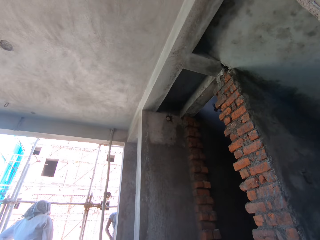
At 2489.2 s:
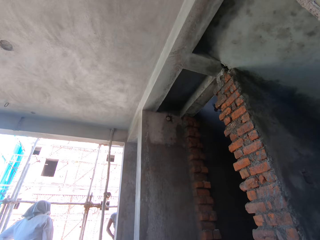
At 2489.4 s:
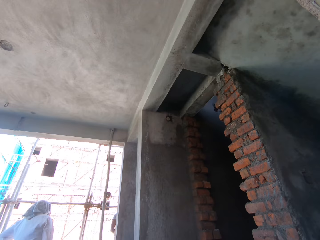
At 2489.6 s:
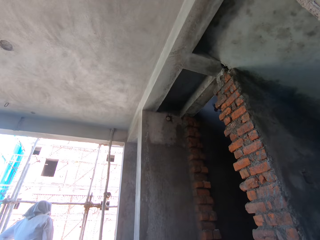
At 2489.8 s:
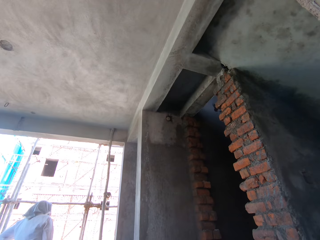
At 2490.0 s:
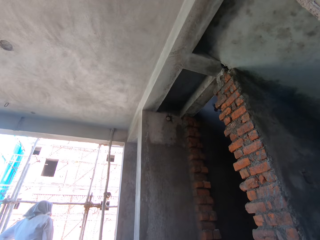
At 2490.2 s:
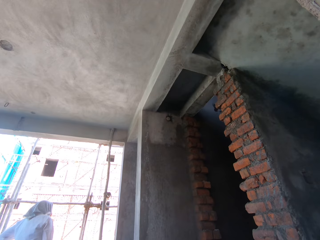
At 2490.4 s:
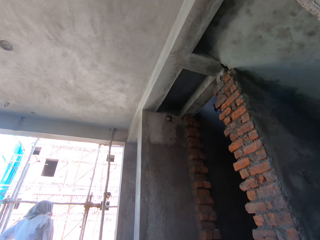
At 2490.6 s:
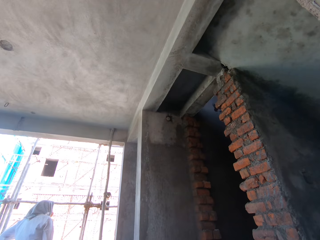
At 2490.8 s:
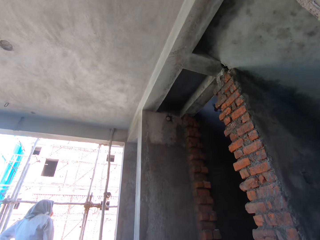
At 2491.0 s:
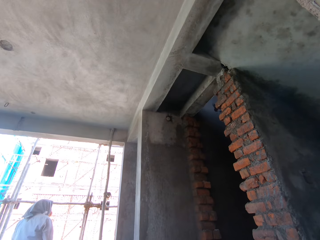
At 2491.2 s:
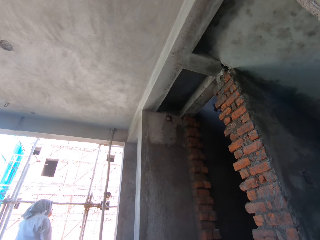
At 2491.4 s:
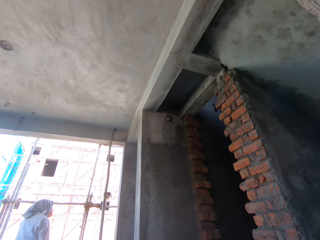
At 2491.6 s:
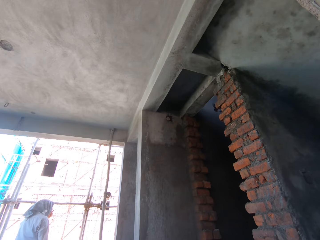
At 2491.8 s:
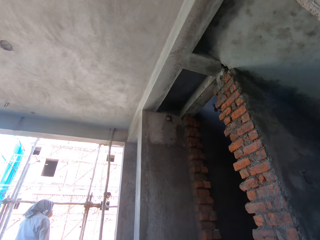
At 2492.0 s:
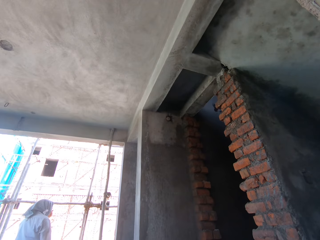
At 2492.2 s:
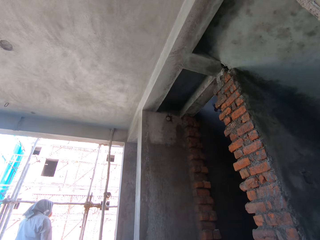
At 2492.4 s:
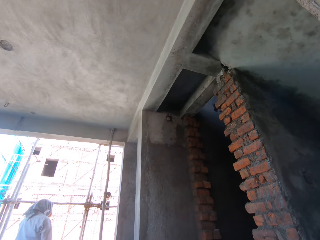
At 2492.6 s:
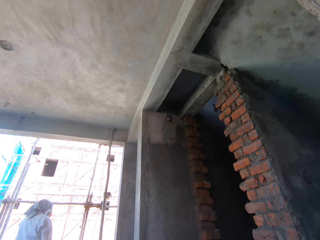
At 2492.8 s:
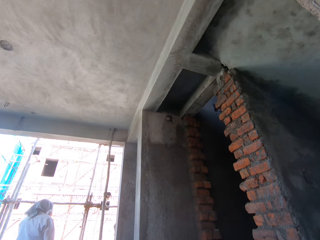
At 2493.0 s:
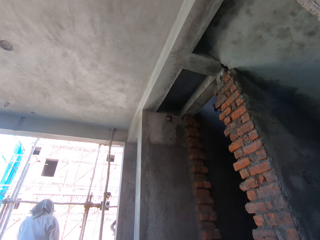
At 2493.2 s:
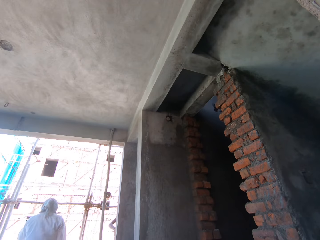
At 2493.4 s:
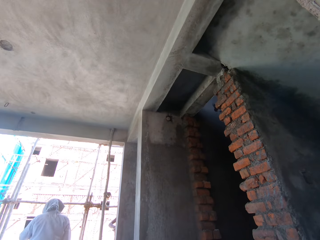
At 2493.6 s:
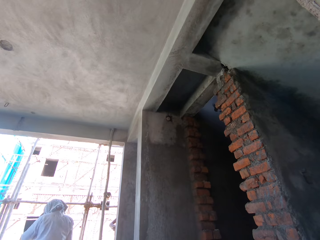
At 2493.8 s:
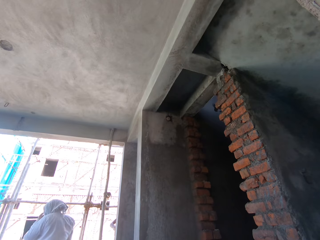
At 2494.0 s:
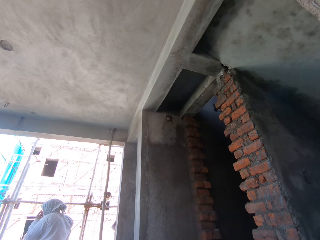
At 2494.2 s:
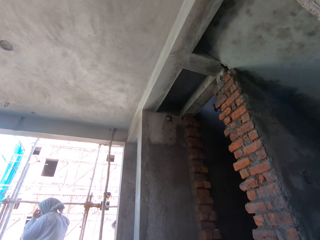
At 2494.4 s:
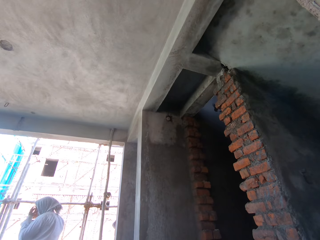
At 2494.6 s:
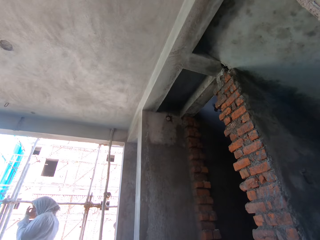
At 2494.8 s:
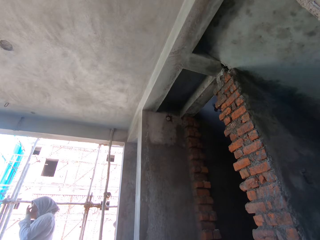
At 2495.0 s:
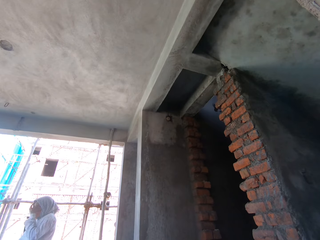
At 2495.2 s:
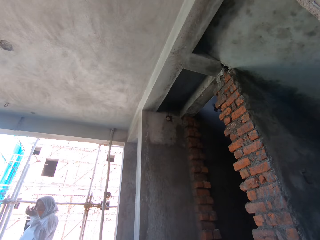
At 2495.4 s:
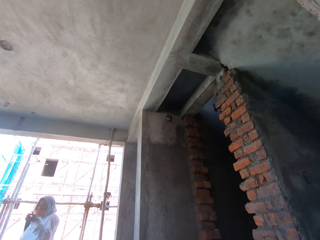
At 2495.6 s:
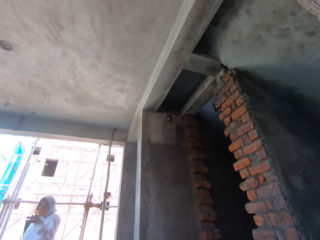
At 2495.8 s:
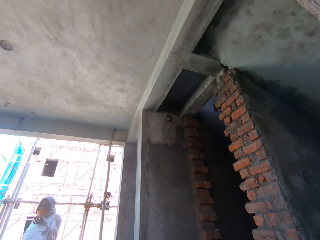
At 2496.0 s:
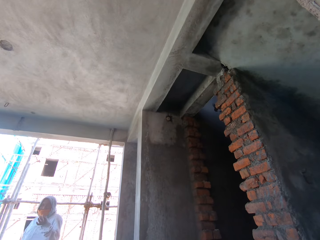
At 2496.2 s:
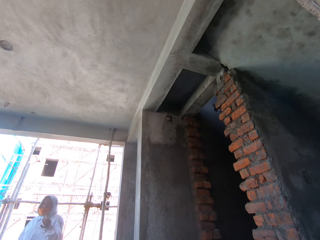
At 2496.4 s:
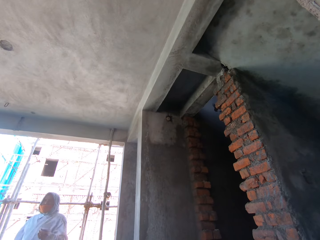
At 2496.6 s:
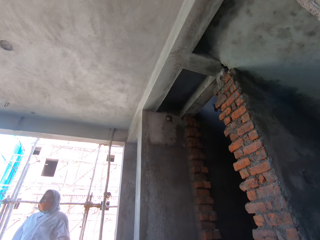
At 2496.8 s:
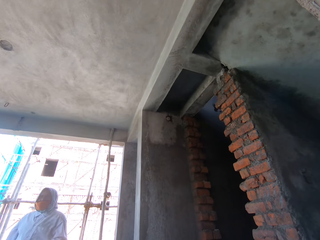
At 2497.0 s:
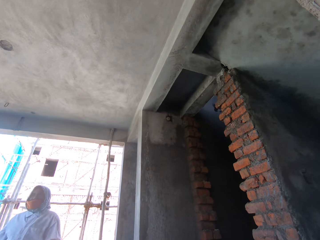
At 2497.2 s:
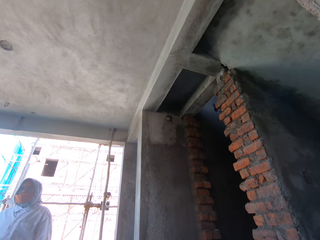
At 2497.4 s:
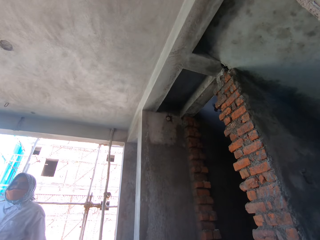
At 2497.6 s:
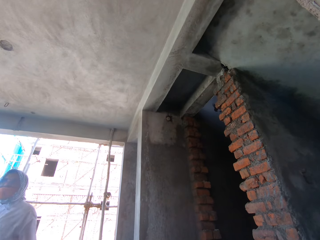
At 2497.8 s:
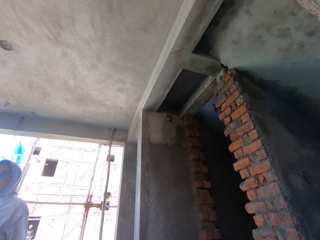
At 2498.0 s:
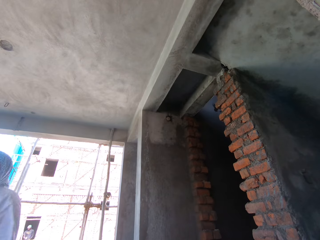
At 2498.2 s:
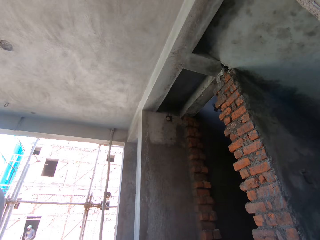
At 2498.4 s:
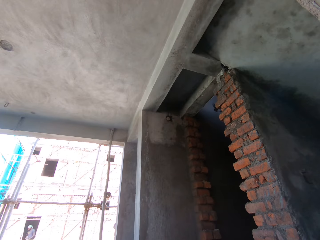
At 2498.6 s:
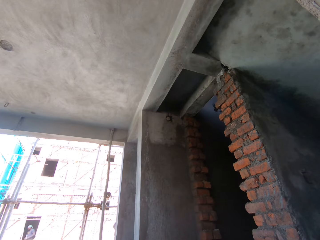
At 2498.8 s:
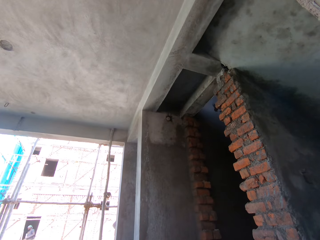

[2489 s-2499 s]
The woman cleans her eyes with her left hand.

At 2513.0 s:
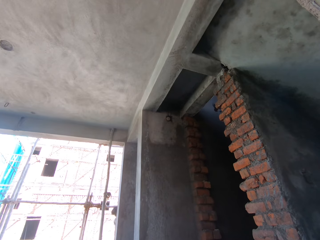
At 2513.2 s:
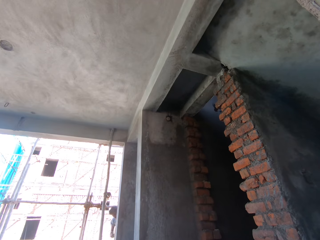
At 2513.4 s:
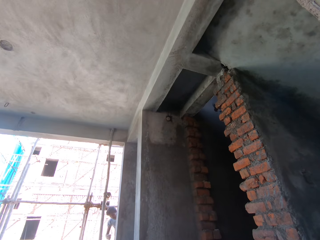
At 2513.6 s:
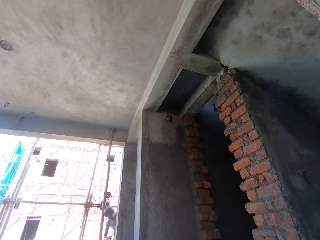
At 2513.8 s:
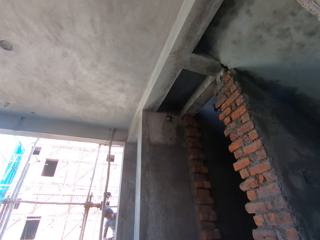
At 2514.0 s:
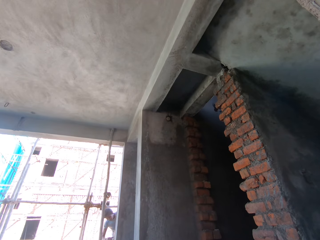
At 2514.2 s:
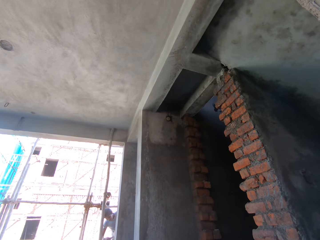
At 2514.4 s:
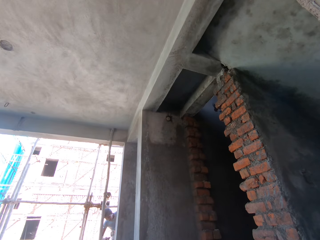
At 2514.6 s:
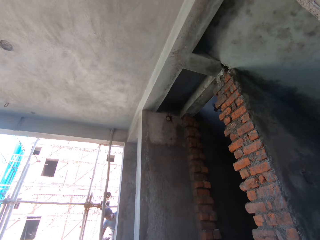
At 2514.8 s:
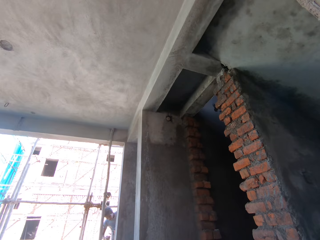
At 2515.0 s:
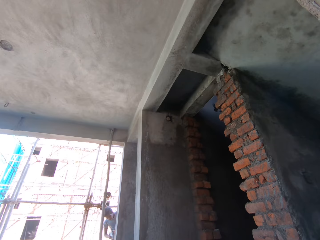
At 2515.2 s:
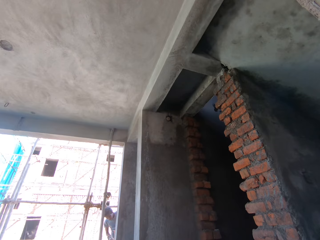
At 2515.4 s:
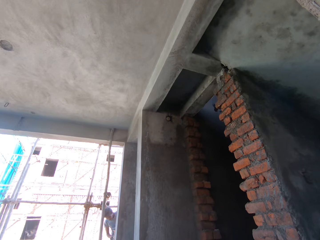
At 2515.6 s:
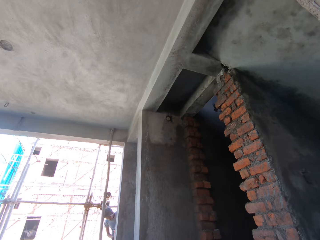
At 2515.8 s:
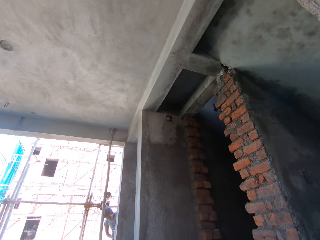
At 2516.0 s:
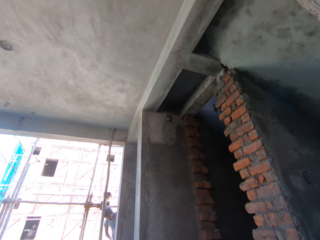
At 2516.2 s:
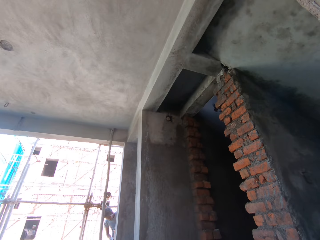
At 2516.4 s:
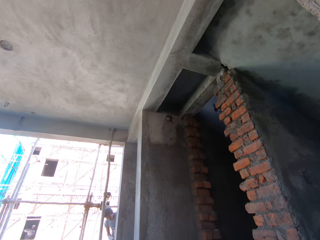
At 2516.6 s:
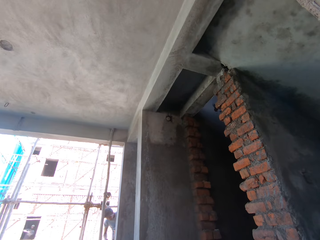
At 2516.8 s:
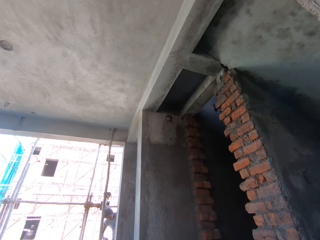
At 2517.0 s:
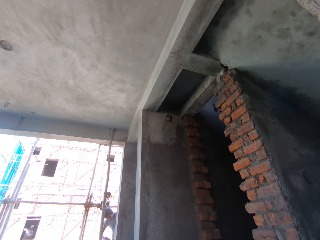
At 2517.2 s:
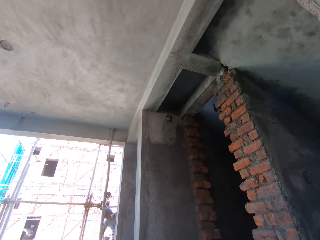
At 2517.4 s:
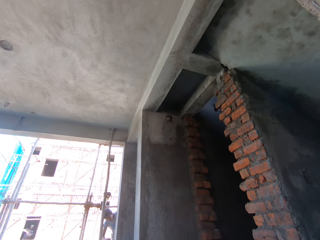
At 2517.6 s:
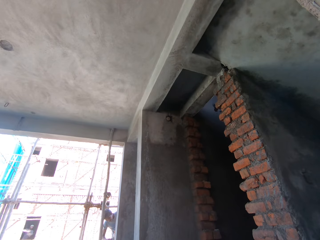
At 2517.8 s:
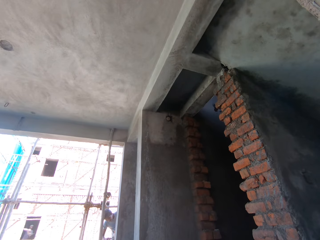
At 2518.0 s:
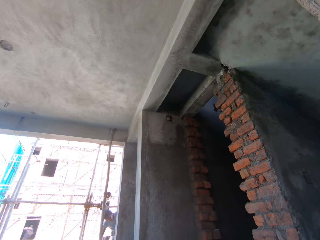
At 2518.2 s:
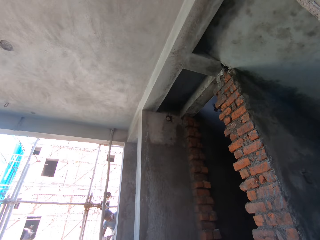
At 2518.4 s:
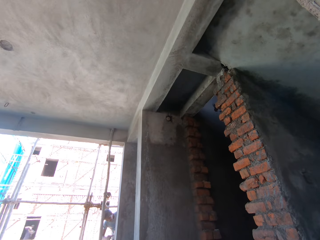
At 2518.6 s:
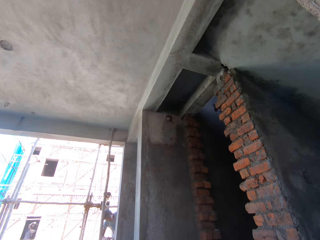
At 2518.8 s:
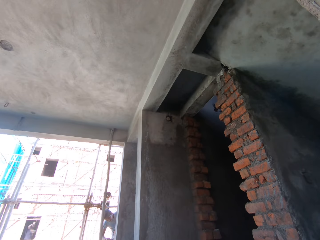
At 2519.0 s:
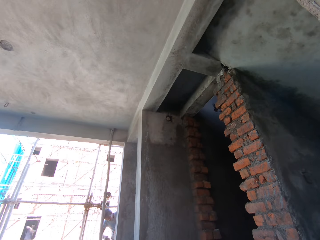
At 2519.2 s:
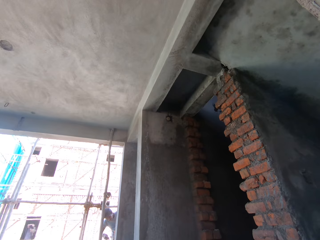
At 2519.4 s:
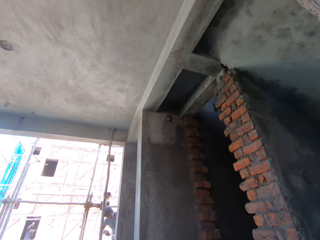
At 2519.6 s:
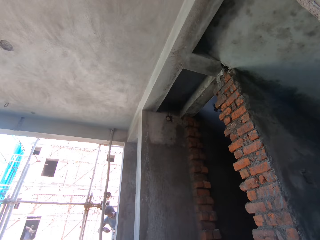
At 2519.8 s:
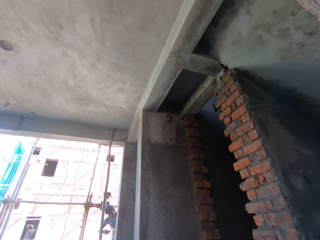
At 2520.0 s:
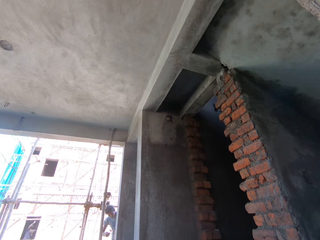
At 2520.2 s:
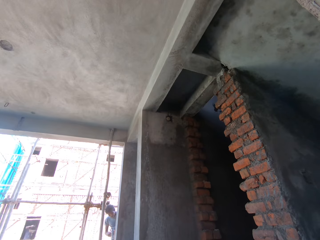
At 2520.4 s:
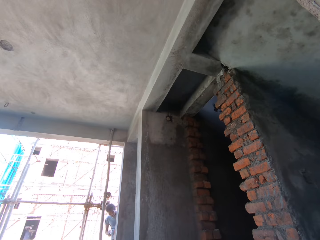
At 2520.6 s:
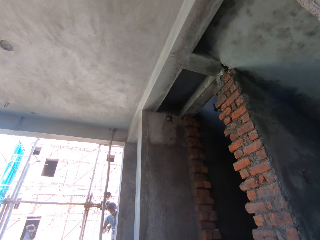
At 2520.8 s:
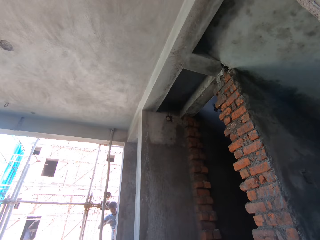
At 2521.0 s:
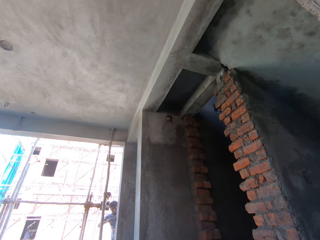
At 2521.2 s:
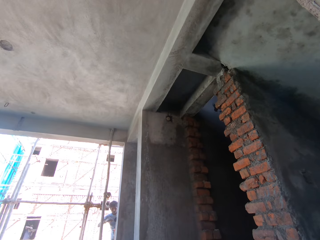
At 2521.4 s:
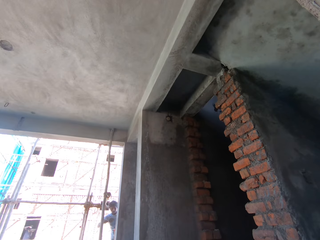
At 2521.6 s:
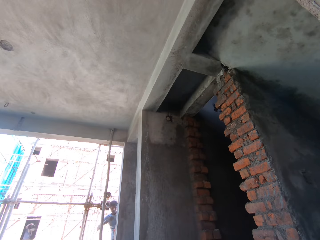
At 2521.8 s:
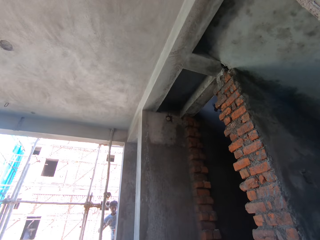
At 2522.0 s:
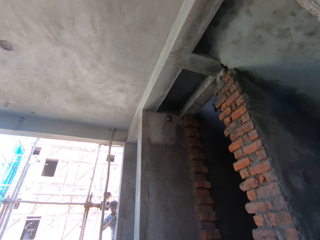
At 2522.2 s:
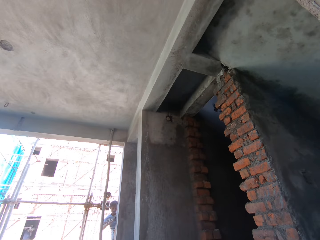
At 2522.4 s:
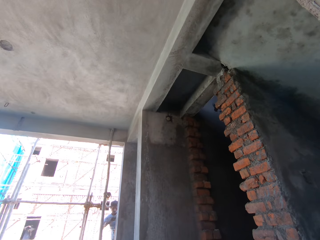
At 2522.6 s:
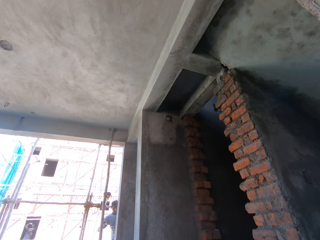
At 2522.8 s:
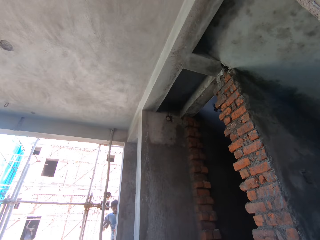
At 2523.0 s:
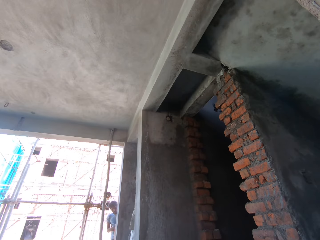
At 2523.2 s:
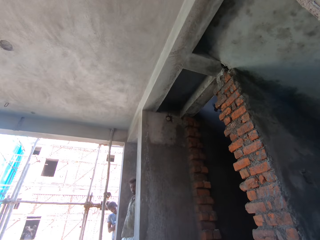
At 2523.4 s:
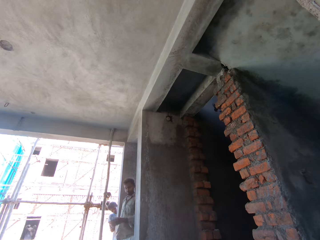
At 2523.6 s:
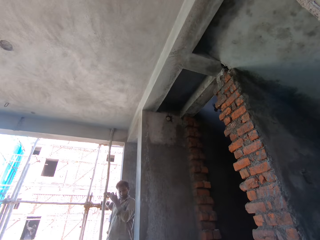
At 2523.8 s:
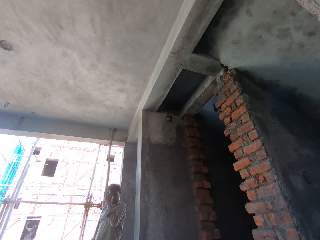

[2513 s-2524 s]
A man touches the wall with a gauging trowel in his right hand.
